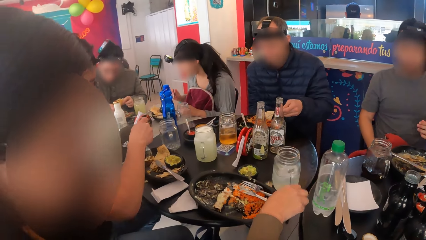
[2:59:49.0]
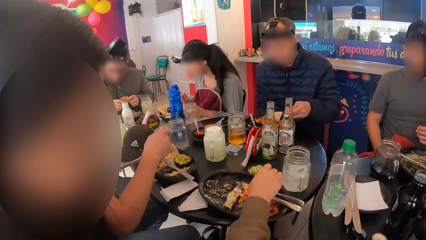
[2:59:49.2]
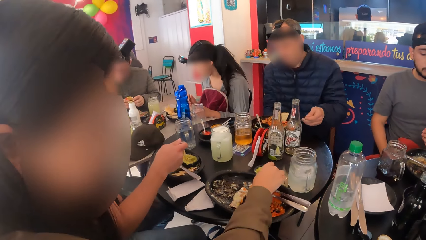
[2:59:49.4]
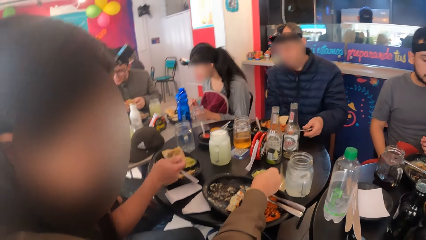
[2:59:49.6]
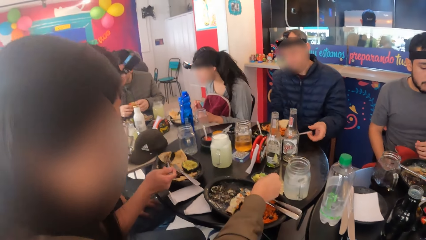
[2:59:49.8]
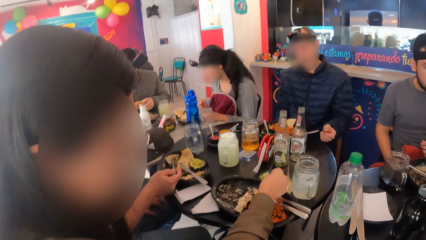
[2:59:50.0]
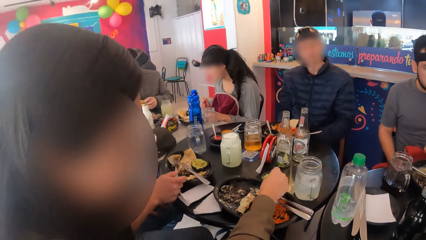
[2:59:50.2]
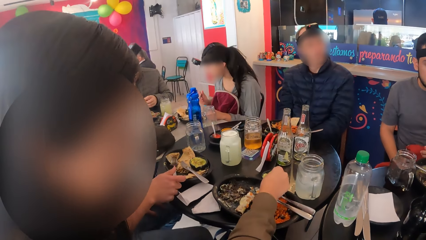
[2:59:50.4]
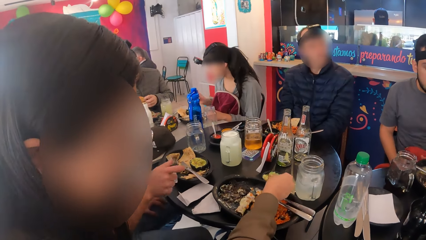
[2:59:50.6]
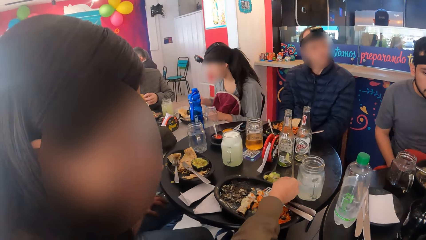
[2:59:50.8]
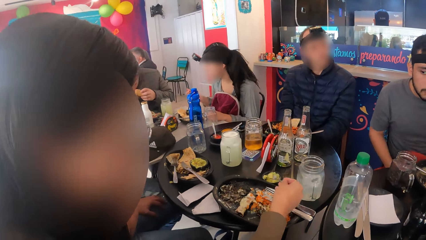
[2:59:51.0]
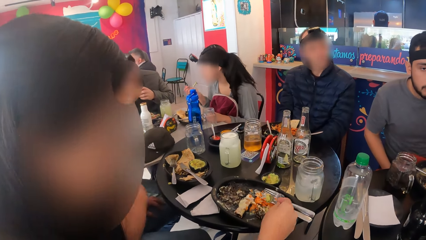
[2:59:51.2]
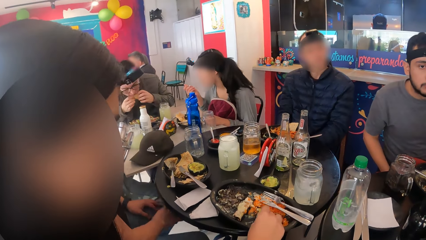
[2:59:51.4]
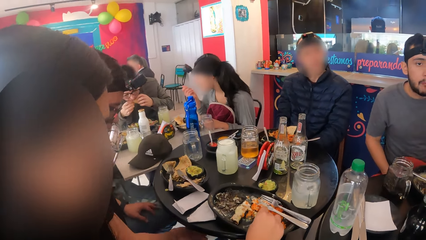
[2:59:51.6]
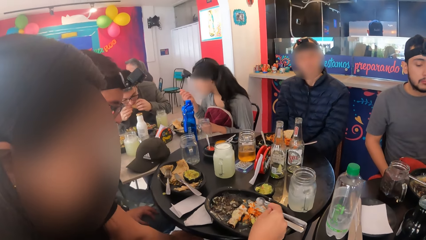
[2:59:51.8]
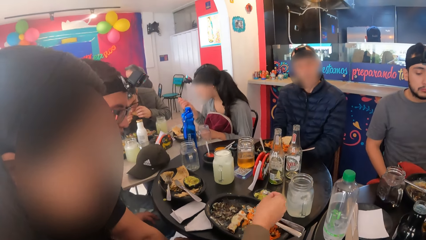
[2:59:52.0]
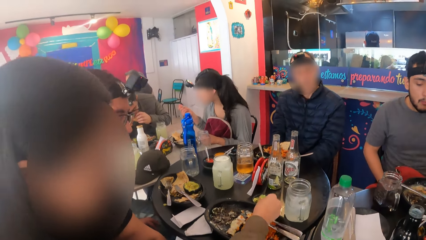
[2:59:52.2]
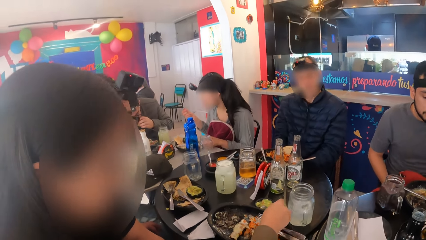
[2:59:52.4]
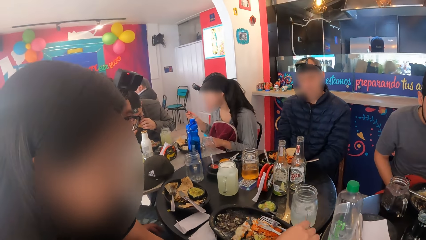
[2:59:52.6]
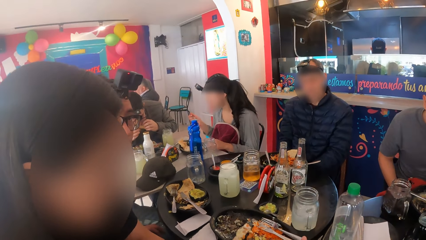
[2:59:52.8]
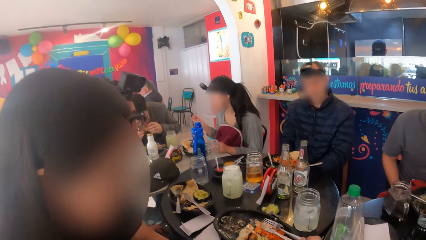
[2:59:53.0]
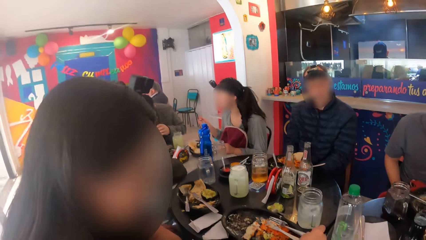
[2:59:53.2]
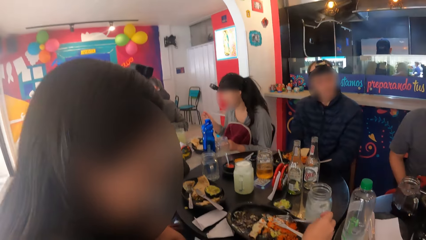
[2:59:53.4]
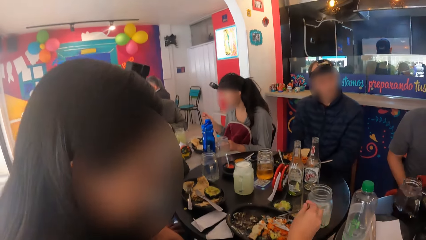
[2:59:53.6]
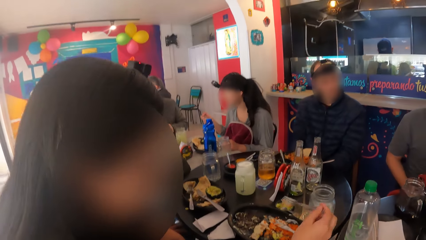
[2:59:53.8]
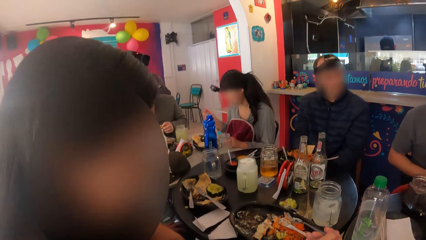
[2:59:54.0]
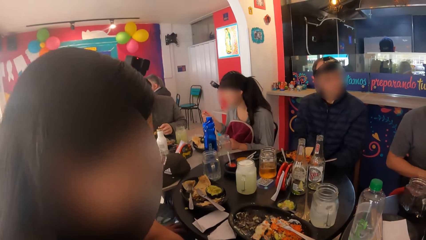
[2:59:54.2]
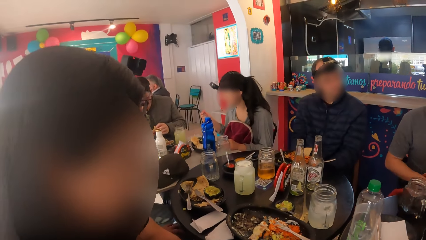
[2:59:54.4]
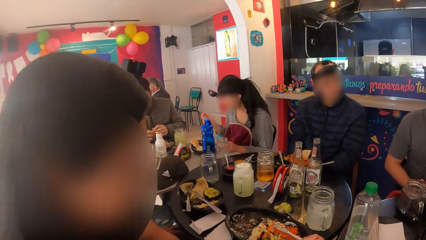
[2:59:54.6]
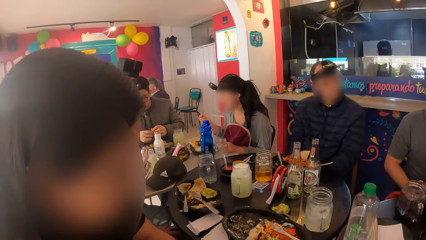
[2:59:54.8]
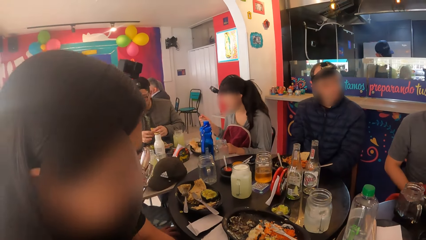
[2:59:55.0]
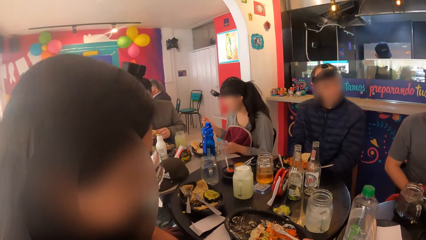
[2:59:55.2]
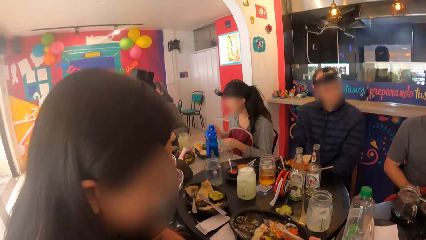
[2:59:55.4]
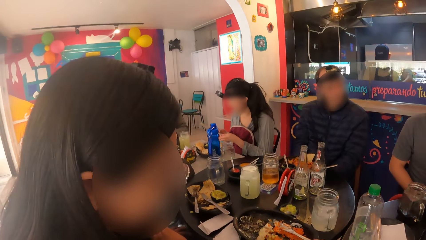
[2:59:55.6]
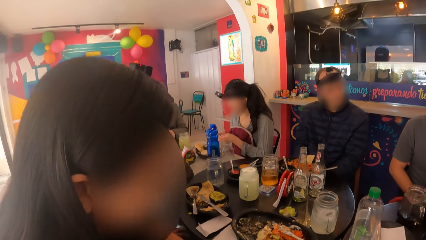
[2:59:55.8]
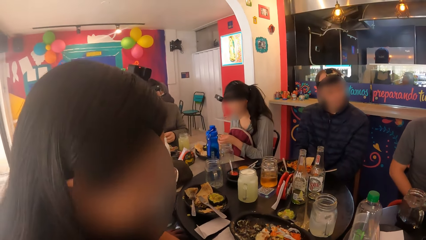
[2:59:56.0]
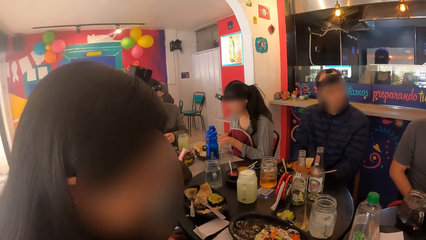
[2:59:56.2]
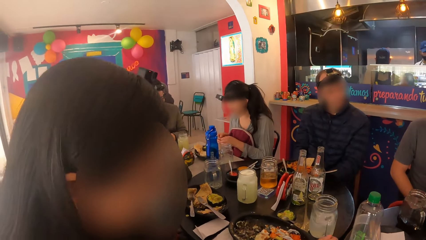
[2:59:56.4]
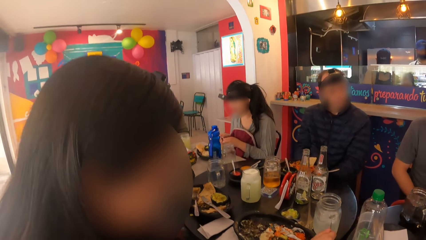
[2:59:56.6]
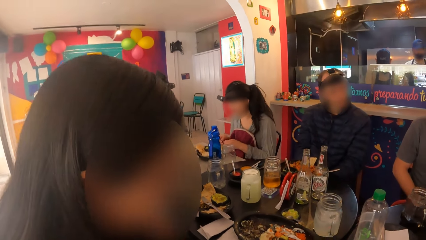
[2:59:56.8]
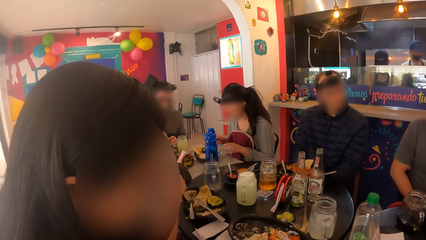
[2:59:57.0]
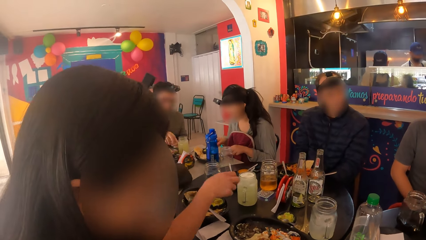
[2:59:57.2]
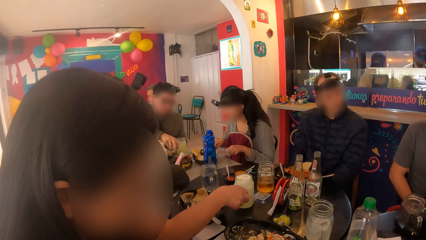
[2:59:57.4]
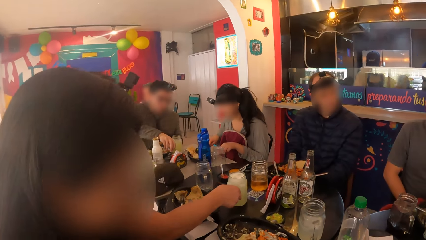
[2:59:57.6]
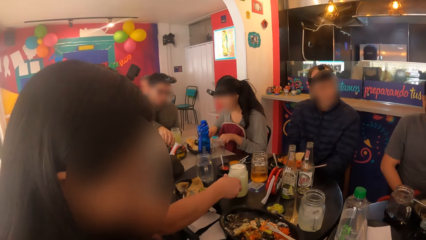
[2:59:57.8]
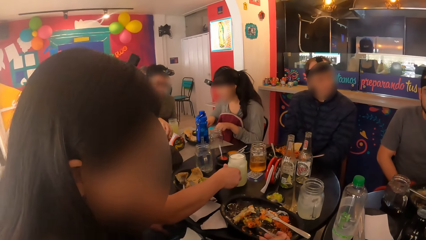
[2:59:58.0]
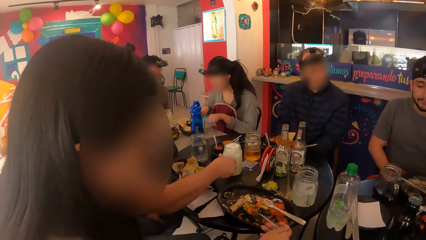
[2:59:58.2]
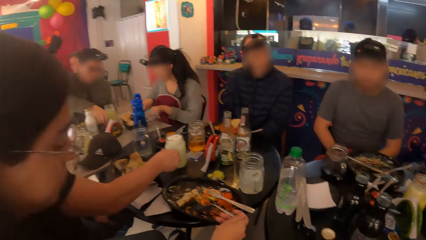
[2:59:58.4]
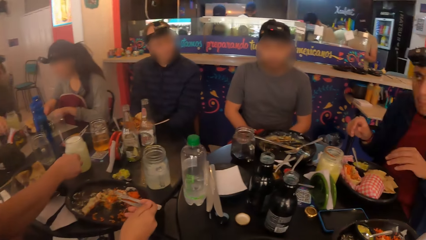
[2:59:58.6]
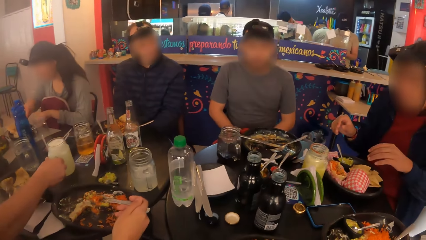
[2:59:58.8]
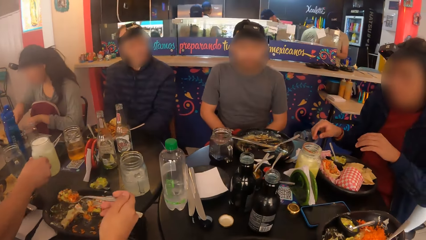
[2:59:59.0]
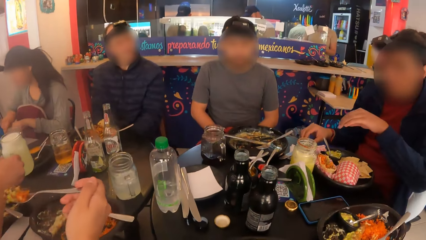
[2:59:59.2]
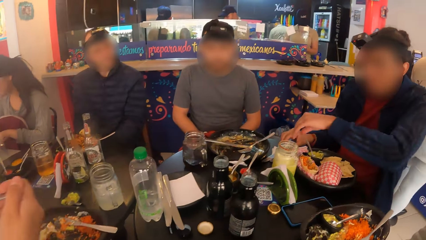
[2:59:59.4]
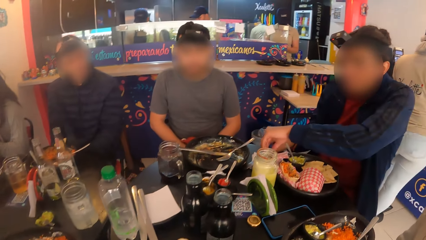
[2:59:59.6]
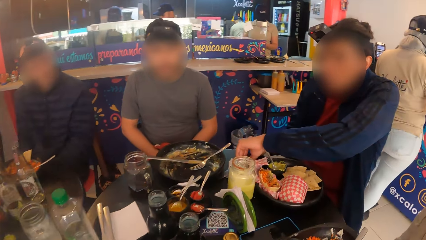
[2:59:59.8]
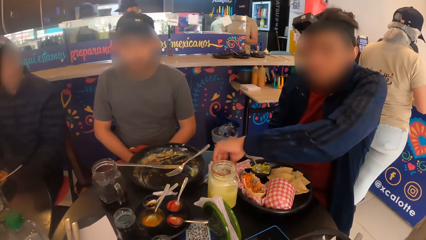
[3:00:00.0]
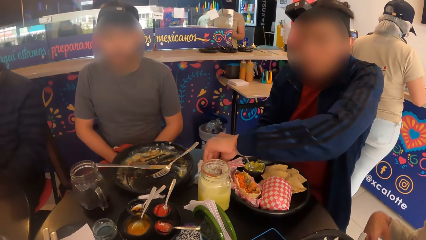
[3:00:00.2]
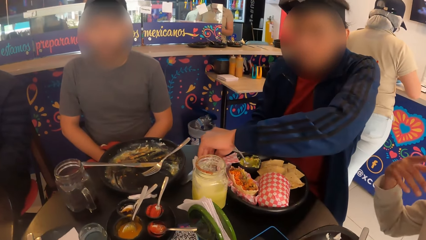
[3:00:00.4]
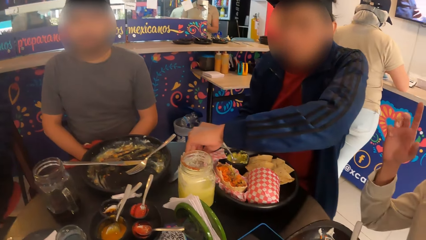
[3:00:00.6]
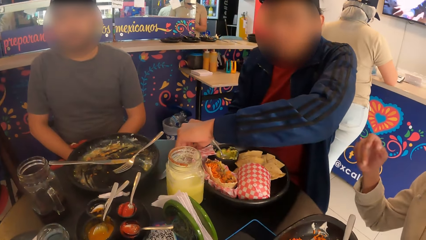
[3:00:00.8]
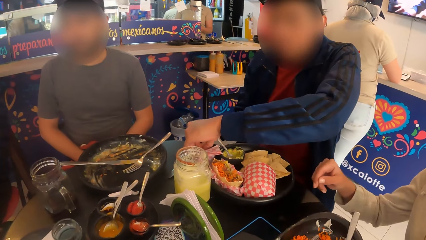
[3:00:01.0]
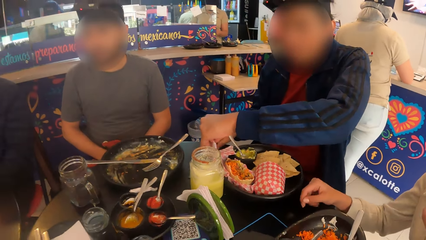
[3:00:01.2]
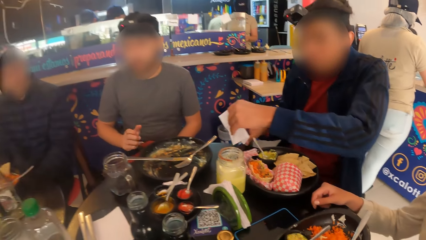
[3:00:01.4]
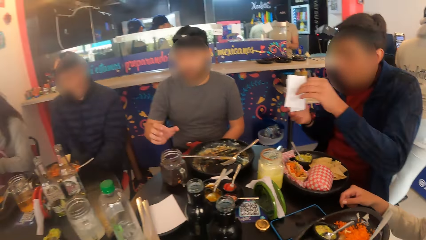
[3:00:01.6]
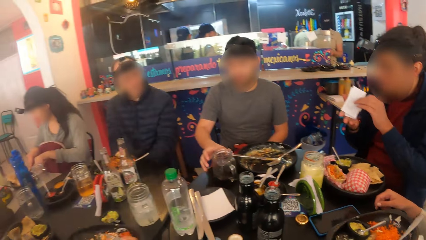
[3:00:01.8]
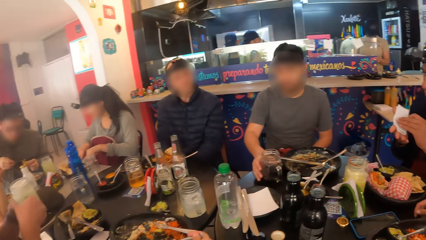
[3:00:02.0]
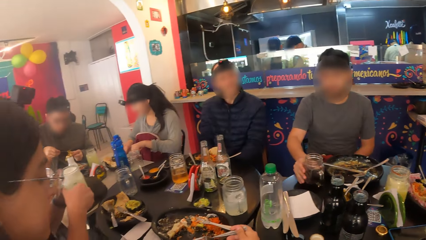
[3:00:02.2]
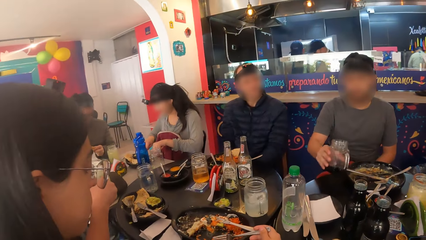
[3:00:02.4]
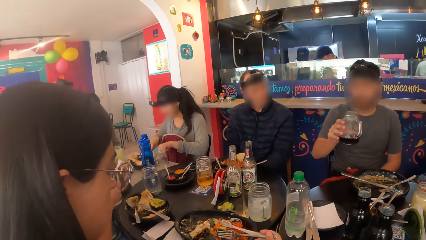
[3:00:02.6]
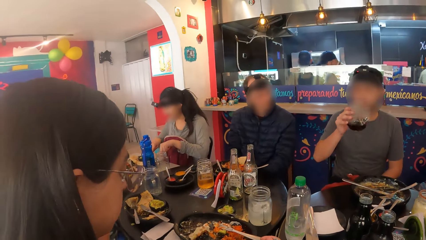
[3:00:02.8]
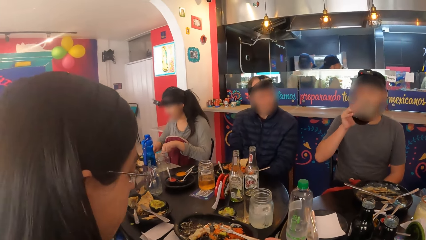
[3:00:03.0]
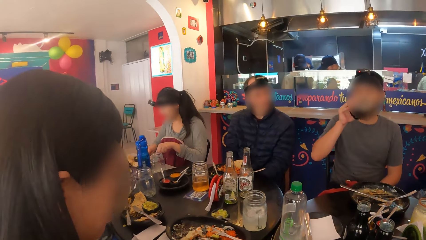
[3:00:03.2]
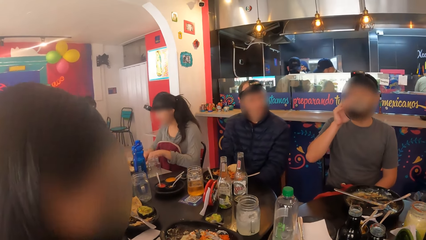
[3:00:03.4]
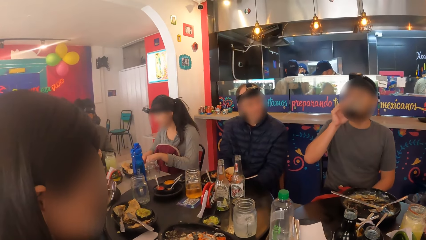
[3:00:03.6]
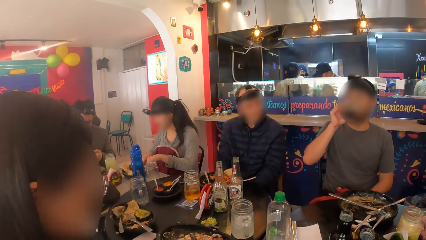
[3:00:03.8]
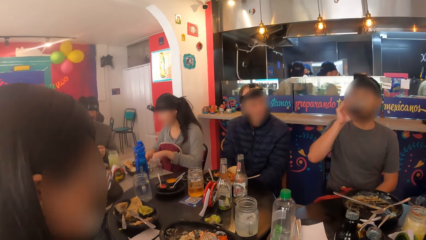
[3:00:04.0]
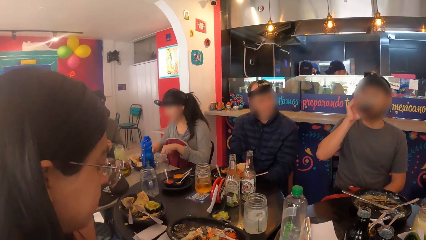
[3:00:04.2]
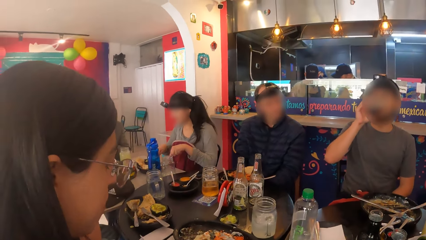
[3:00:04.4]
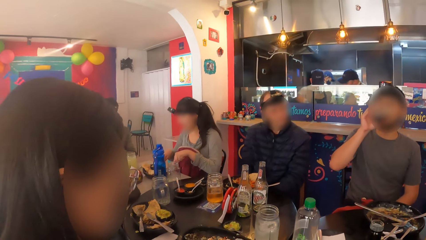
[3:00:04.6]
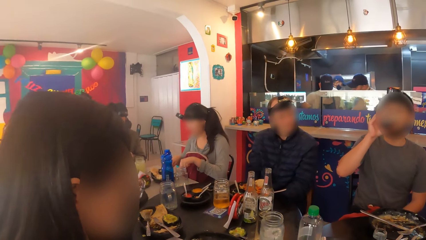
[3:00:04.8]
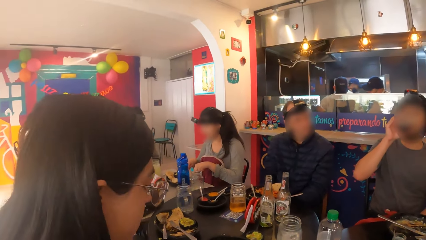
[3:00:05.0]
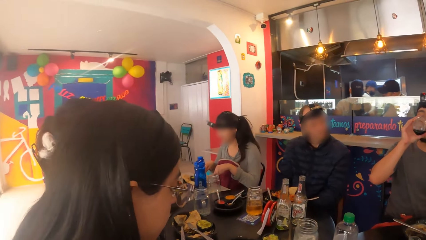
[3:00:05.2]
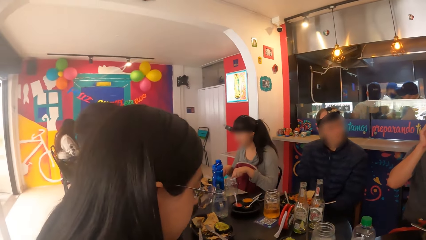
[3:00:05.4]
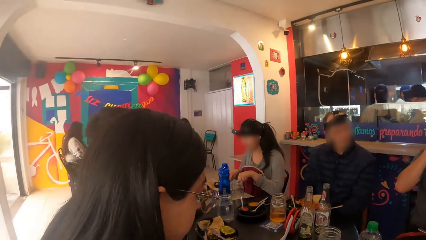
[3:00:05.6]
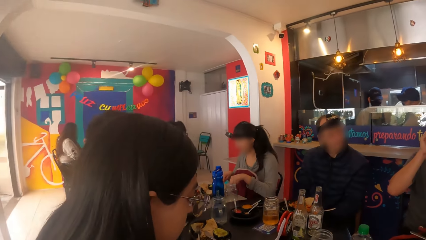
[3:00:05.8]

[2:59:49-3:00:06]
A woman scoops some sauce from a dish with a spoon. The woman pours the sauce on the plate with the spoon in her right hand. A man picks up the cup of drink from the table with his right hand. The woman eats vegetables with the fork in her right hand. Another man picks up a tissue paper from the table with his left hand. The second man cleans his hands with the tissue paper. A third man picks up the cup of drink from the table with his right hand and drinks from the cup in his right hand.
